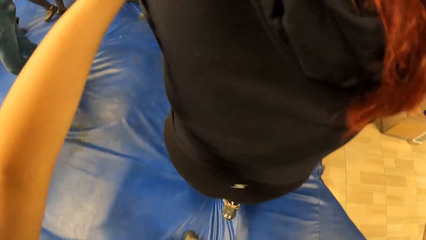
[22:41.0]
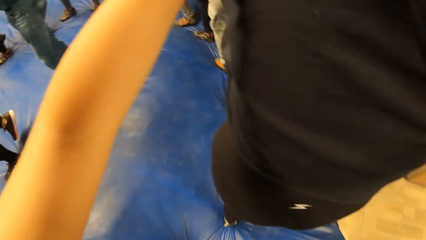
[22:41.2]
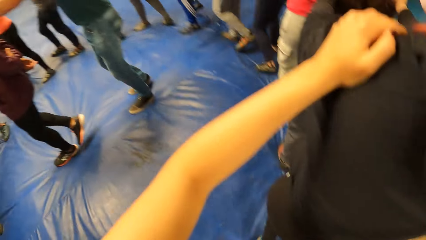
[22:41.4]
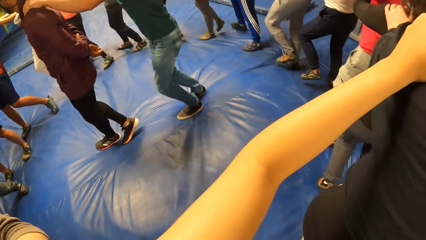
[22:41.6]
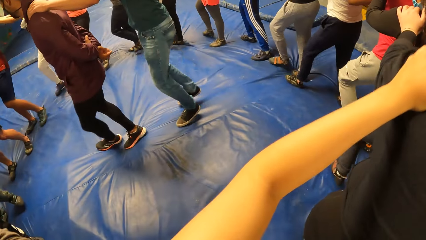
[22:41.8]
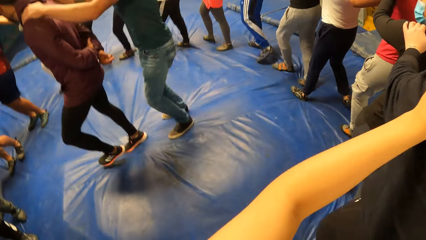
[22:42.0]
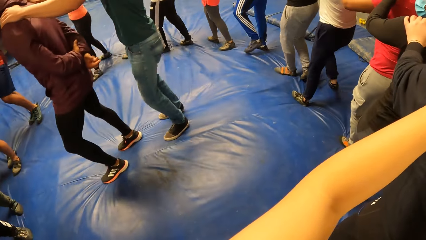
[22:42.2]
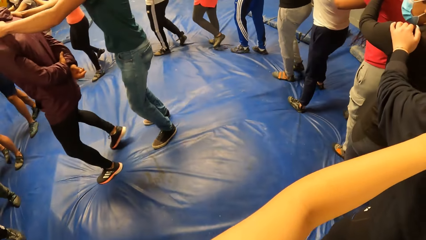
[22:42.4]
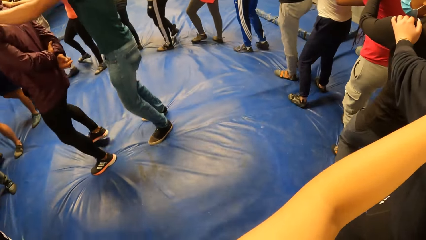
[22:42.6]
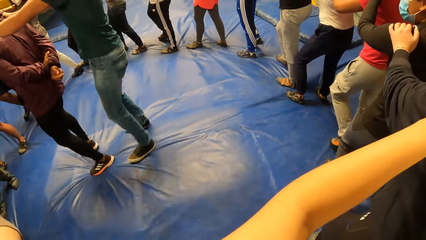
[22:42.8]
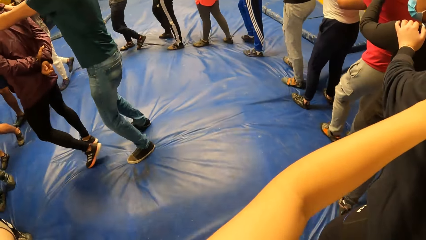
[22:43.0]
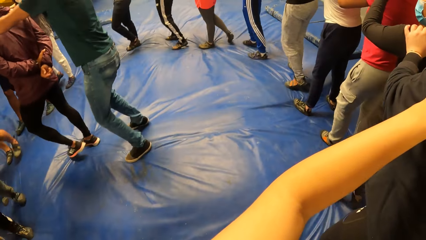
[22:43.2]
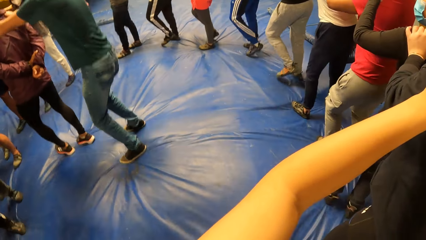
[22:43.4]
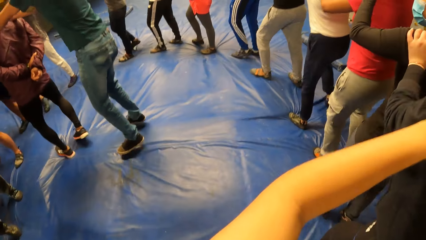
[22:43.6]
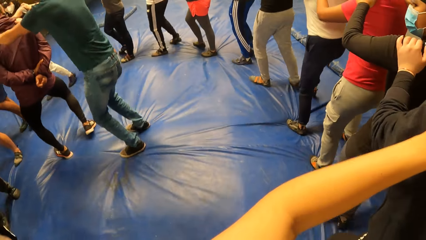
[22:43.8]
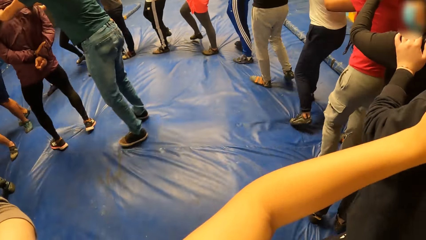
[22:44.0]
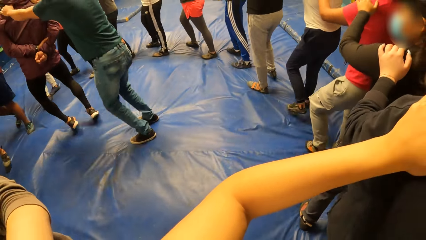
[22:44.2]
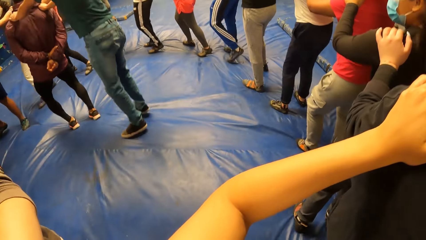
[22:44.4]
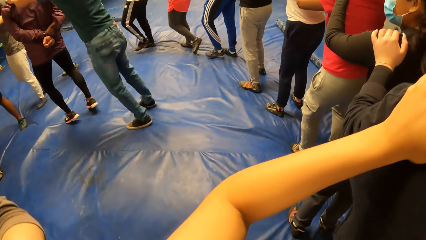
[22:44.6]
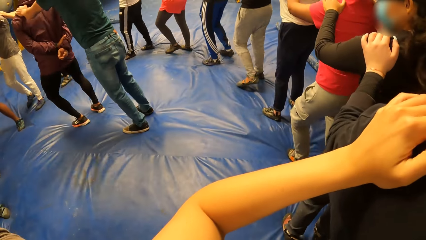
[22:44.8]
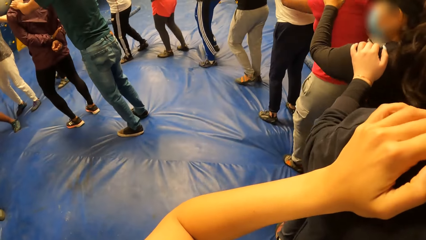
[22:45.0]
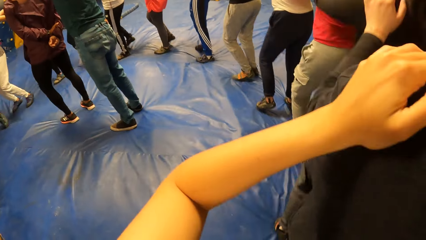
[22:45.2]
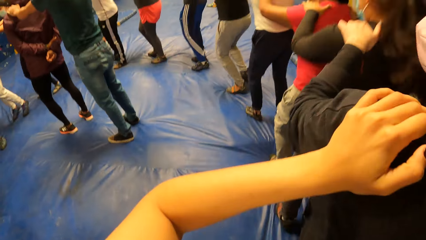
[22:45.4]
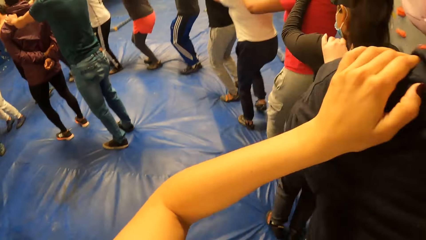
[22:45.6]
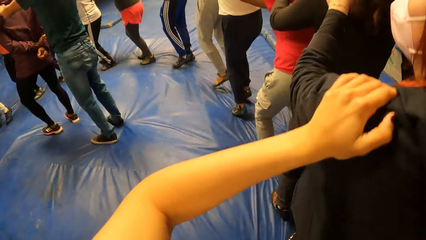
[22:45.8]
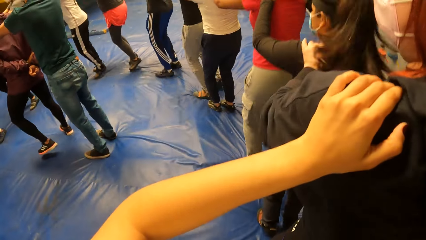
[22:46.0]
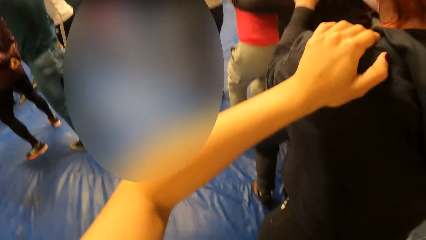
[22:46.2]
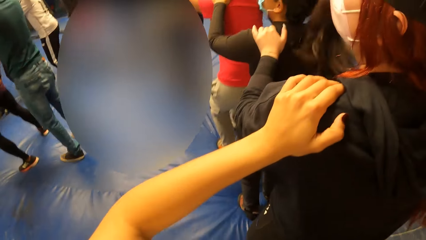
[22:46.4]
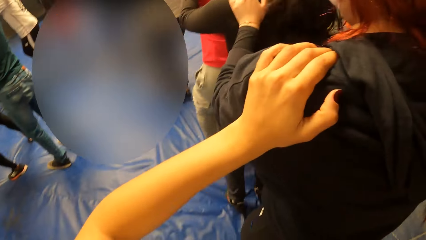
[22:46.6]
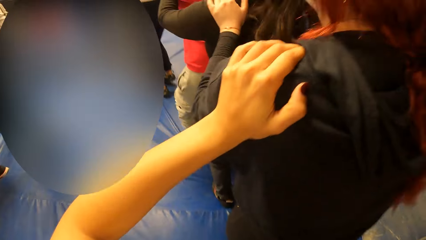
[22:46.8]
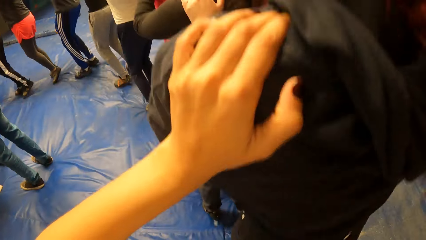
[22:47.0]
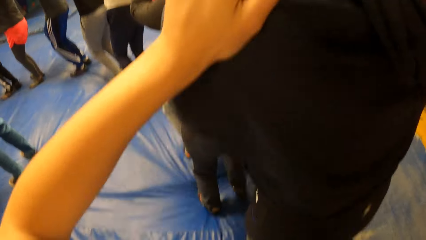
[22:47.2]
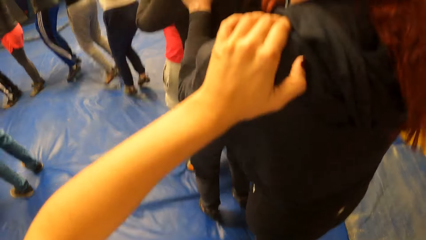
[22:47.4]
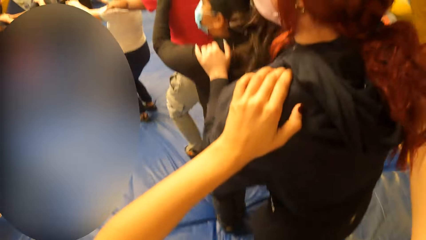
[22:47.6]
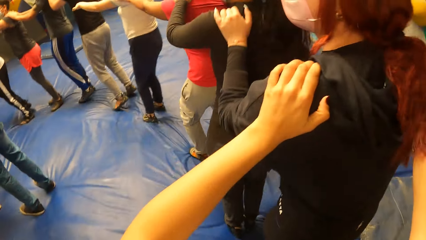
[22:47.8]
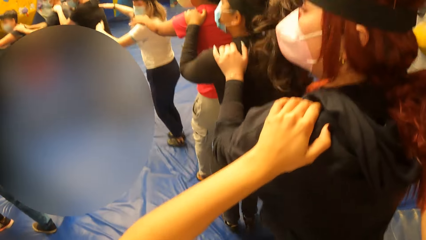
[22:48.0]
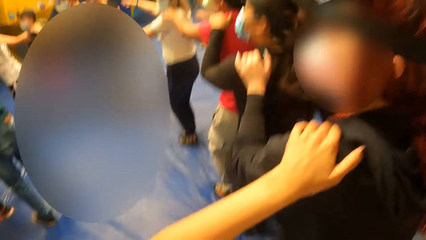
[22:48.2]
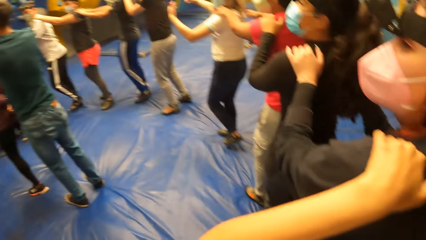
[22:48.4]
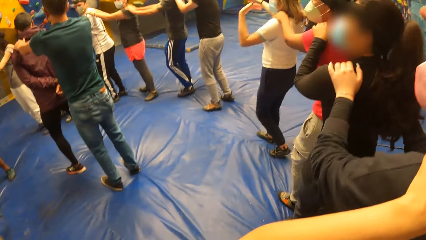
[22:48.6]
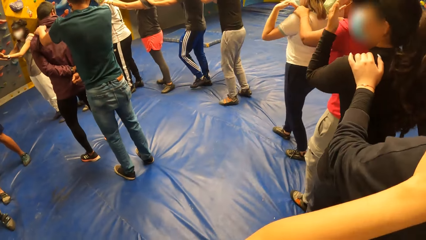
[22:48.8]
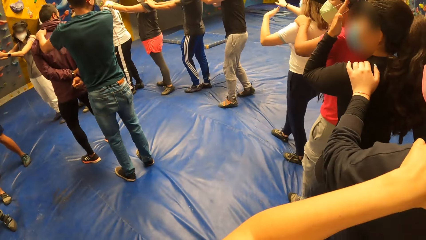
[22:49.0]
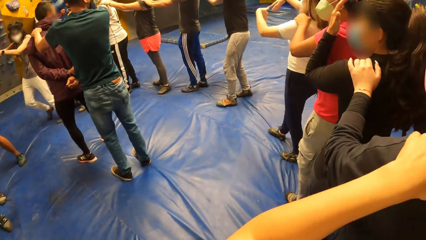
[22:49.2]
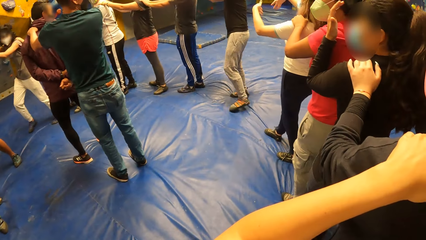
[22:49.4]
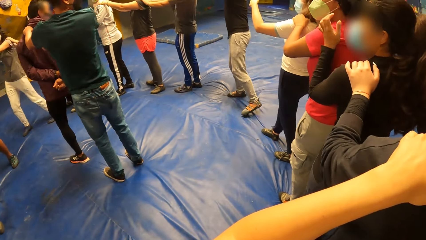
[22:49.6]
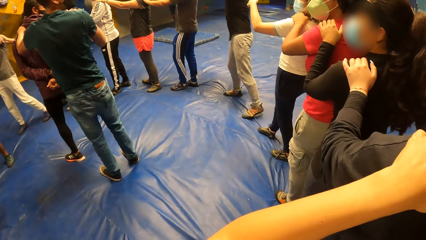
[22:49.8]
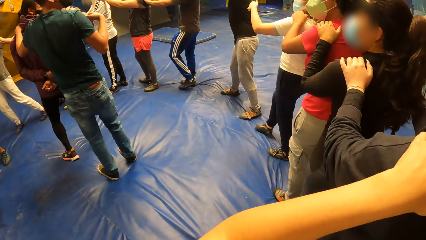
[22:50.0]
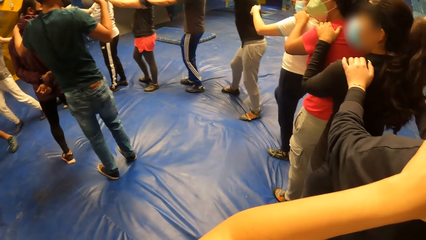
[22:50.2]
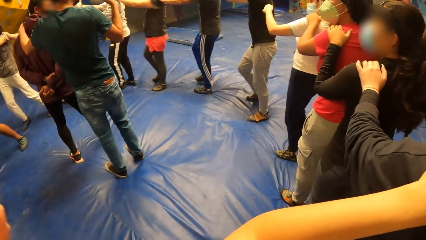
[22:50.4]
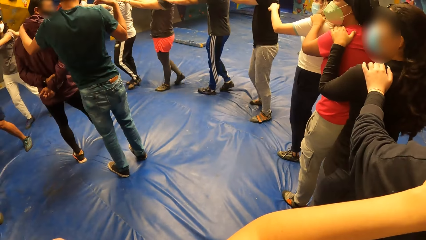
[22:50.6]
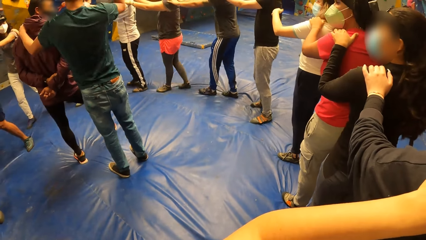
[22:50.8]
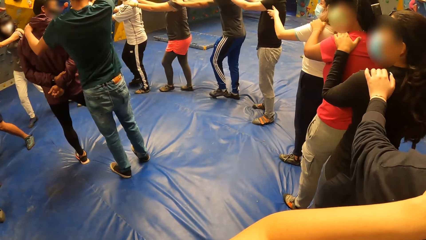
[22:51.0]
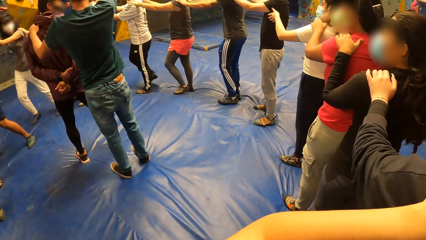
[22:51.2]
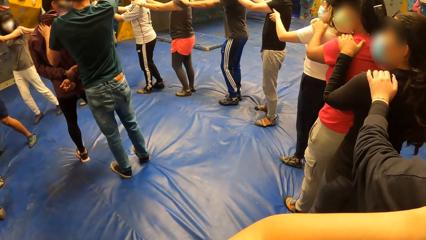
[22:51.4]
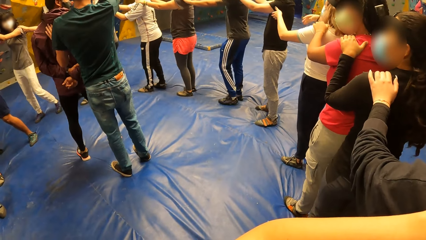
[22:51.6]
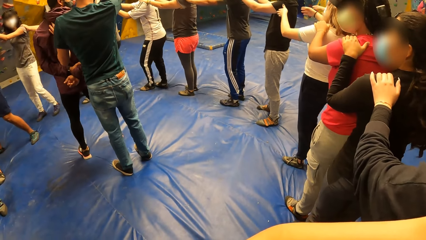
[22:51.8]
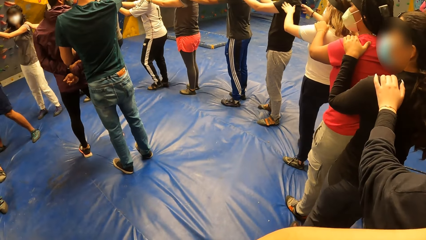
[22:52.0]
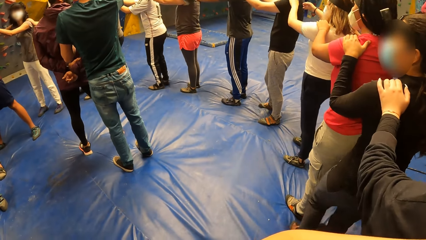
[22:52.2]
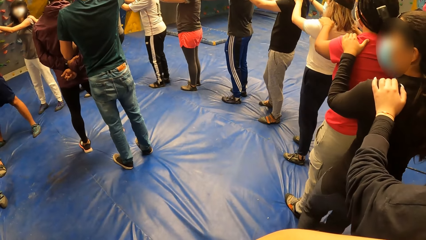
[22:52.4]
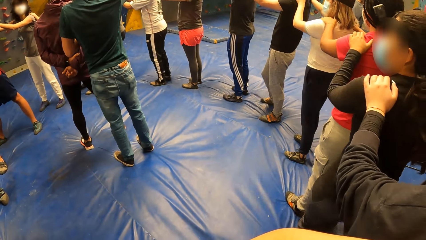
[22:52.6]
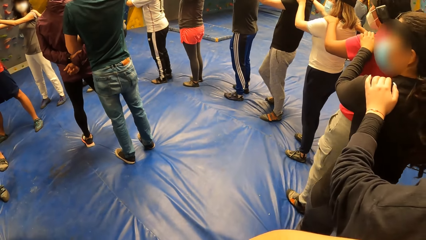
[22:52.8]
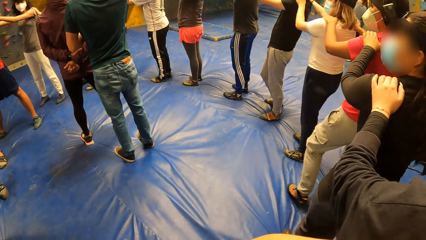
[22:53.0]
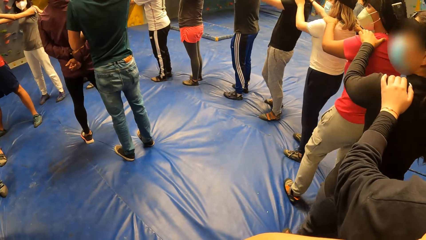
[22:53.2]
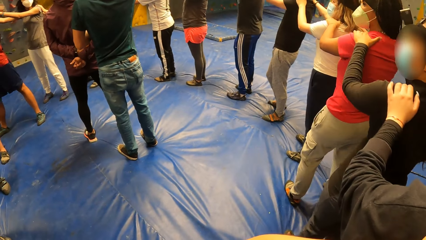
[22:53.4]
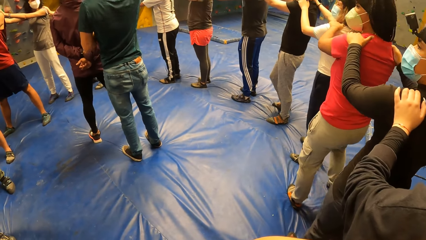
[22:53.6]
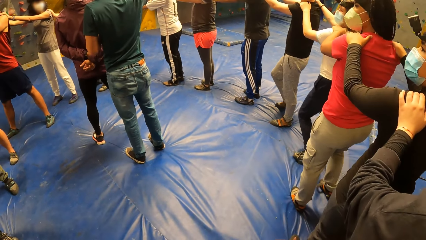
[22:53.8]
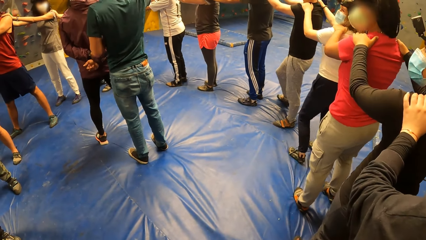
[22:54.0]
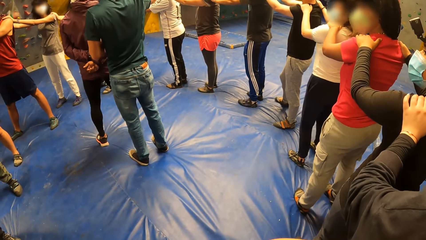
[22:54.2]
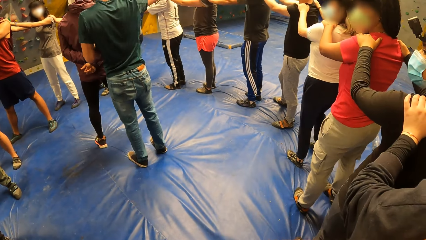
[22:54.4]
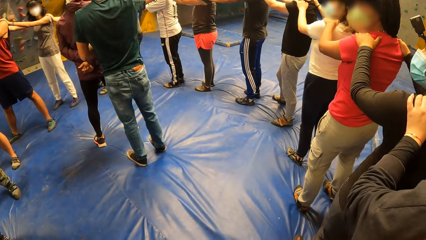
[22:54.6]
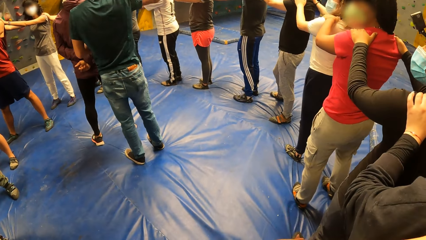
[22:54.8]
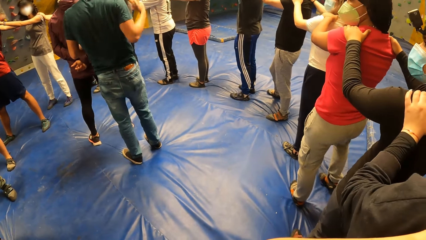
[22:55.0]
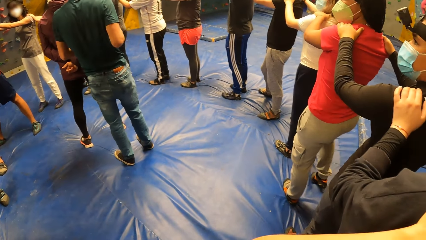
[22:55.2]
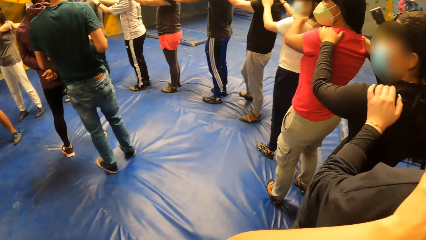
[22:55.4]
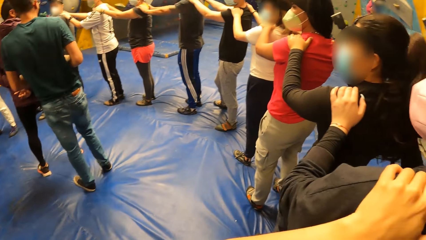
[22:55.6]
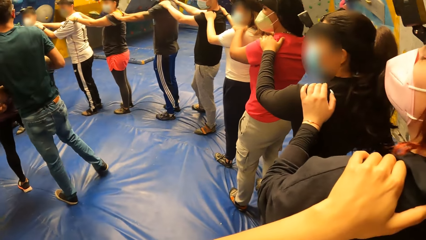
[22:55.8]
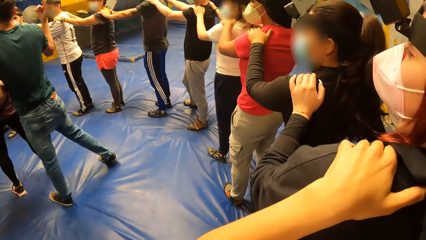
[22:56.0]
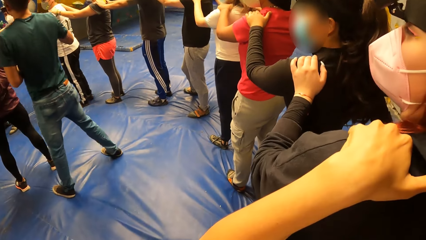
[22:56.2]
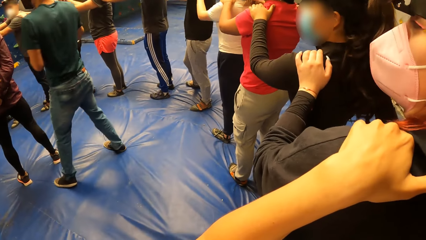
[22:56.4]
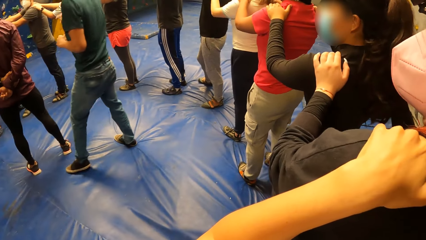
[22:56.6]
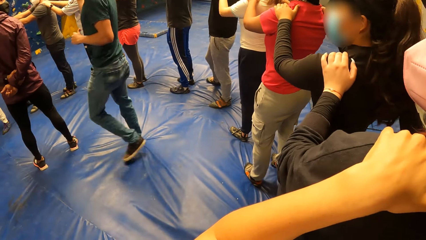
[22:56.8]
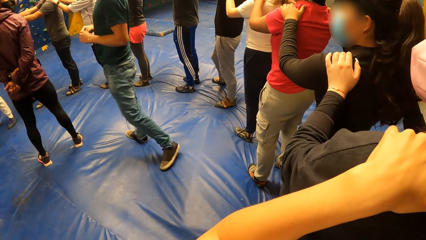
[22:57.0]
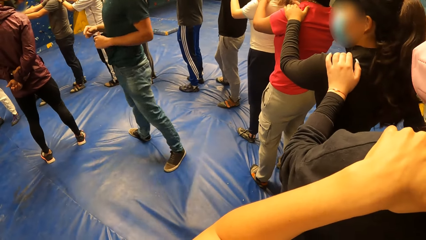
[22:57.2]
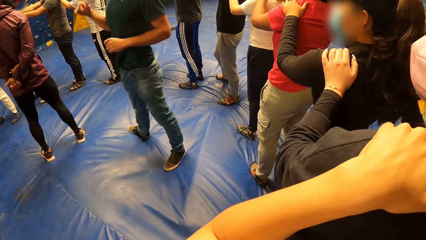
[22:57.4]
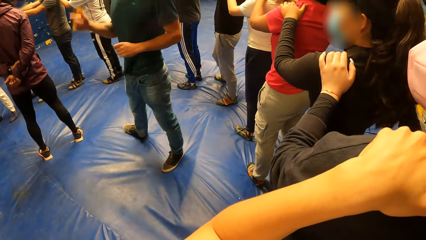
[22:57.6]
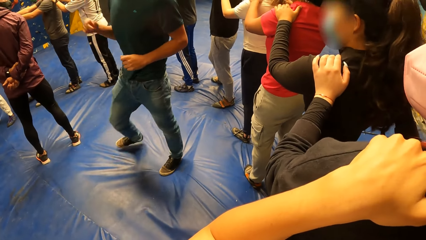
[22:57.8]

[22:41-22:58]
A man places both hands on another man's shoulders. The first man jumps. The camera wearer hops on both legs. A third man jumps. A fourth man lets go of the third man. The camera wearer stands behind a lady. The fourth man moves his hands.
